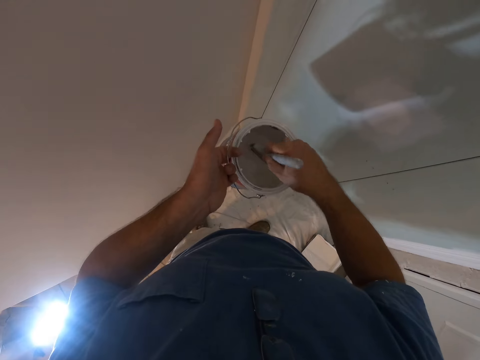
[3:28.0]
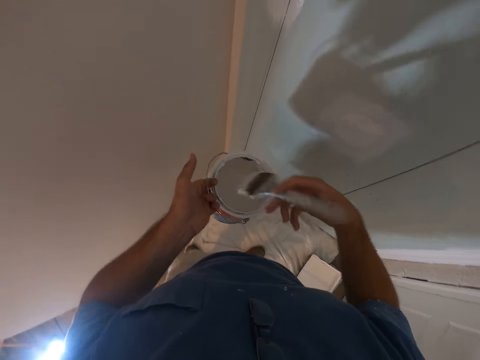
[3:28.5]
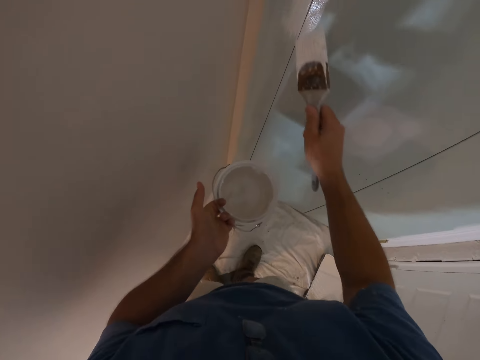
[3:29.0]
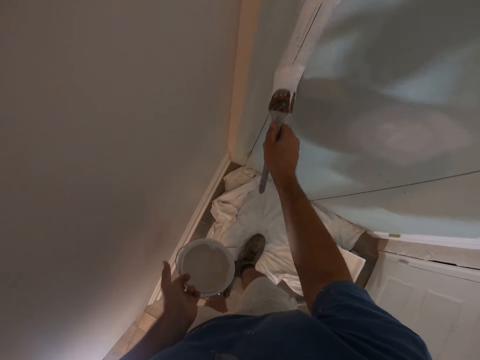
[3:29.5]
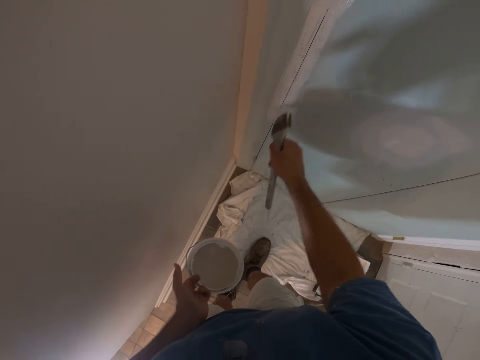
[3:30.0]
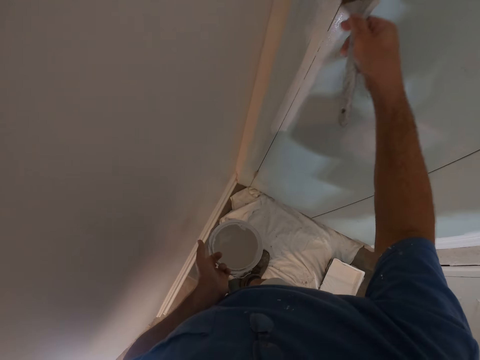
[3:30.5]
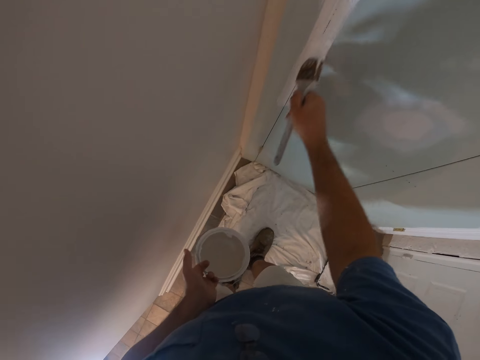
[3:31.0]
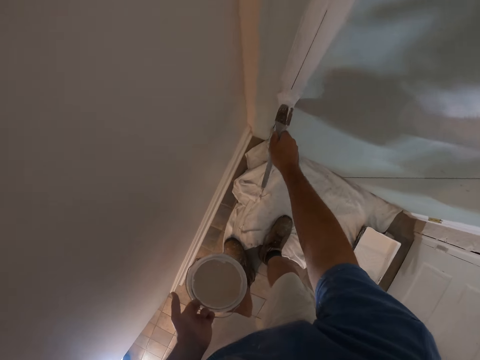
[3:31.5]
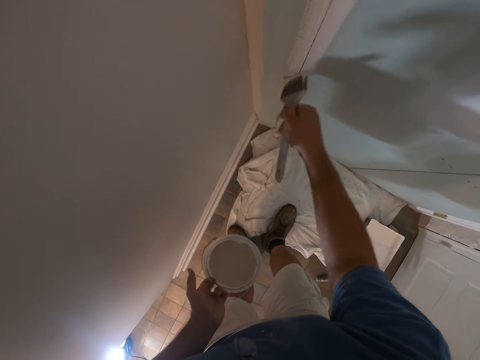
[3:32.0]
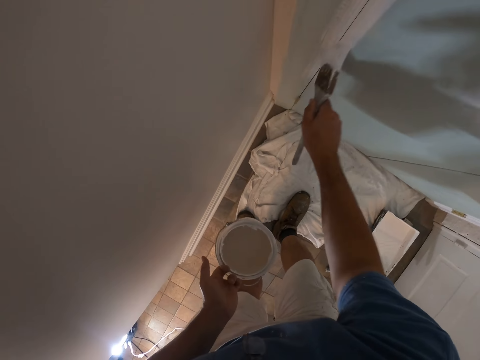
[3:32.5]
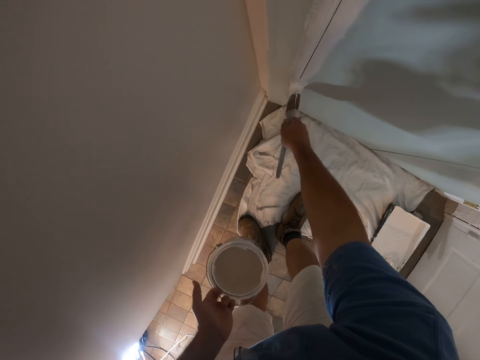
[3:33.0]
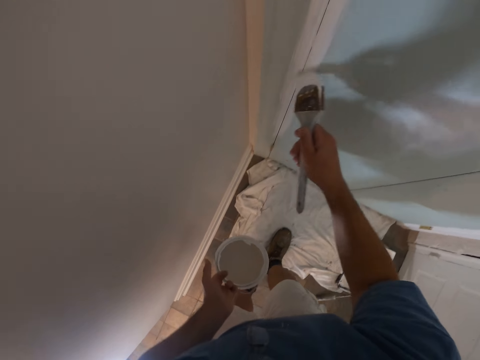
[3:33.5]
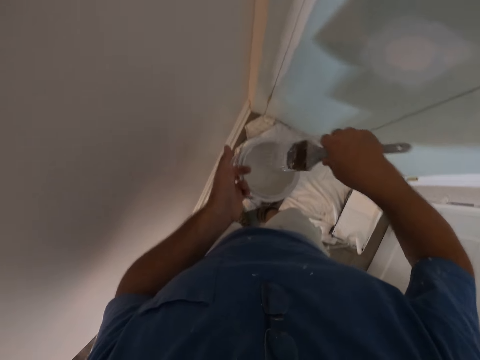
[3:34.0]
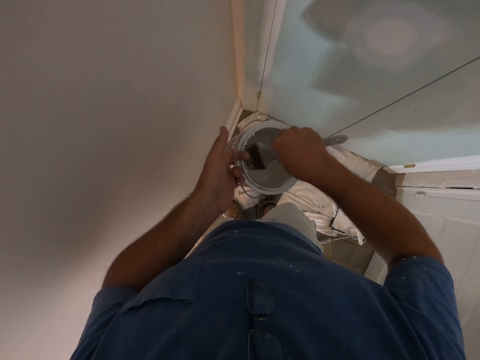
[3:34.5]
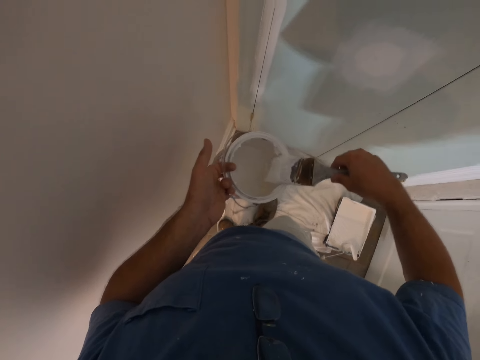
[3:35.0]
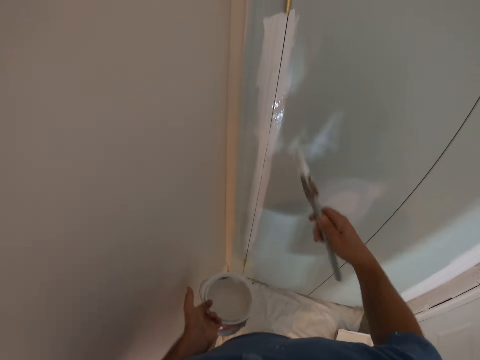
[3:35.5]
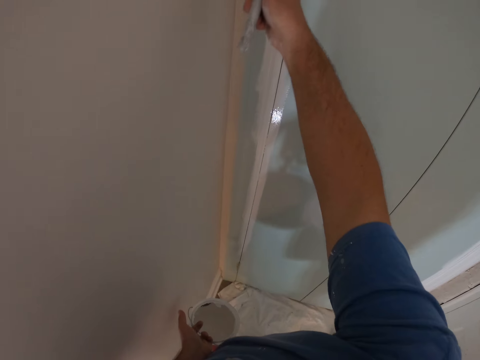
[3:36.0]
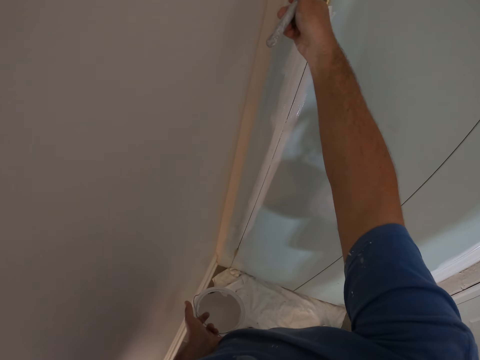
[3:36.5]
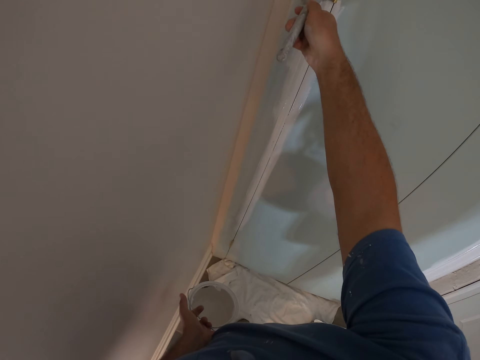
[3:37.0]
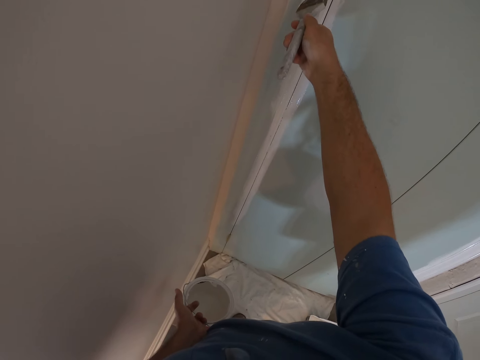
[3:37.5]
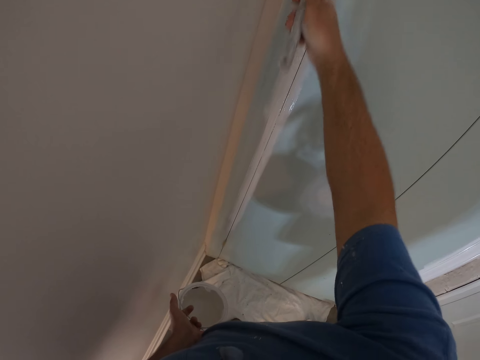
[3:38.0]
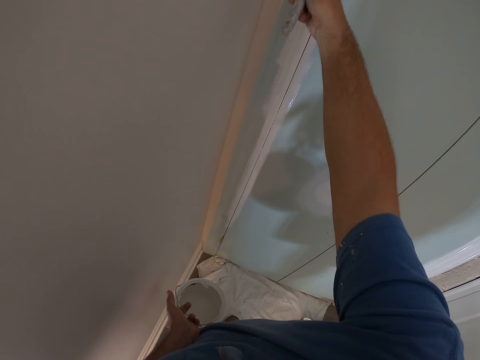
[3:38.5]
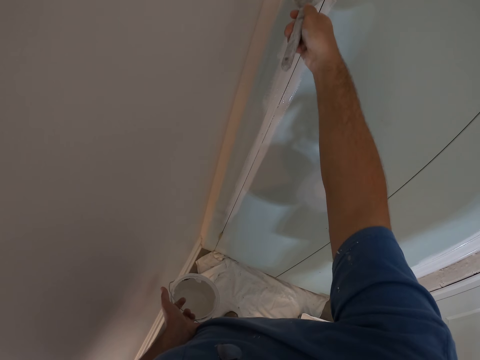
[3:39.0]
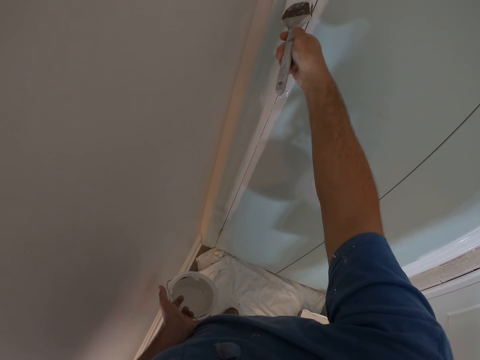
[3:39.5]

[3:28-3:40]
The camera wearer scoops up paint with the paint brush from the paint can. They paint a door frame with the paint brush. They scoop up paint with the paint brush from the paint can. They paint the door frame with the paint brush.

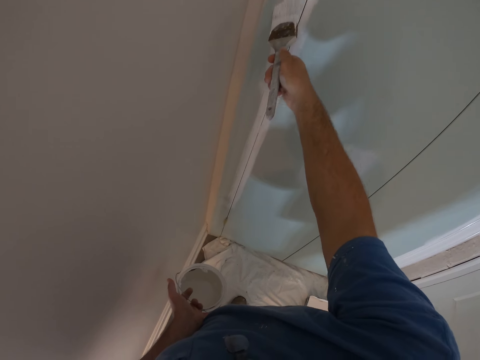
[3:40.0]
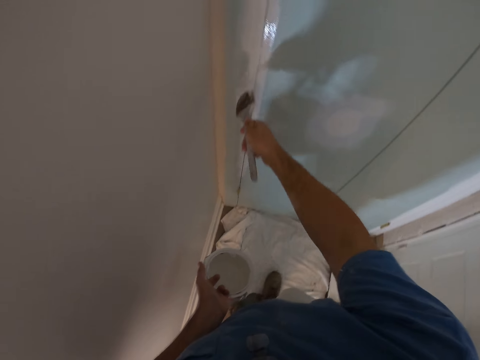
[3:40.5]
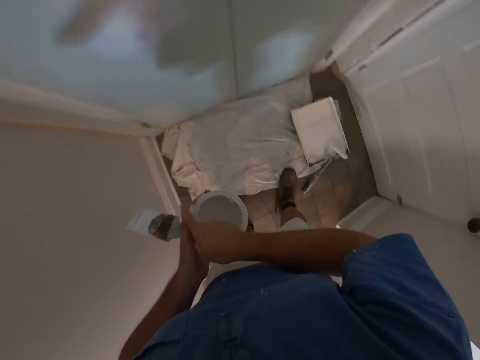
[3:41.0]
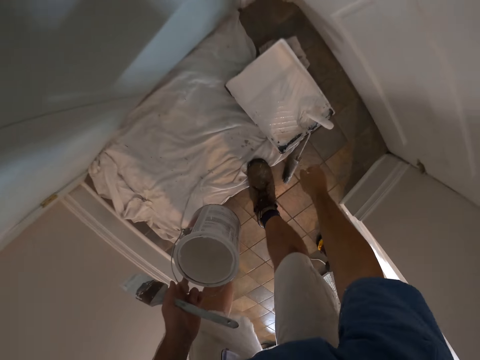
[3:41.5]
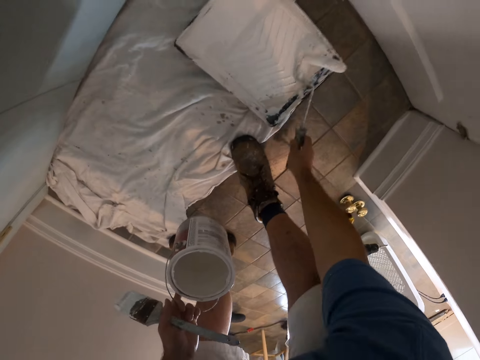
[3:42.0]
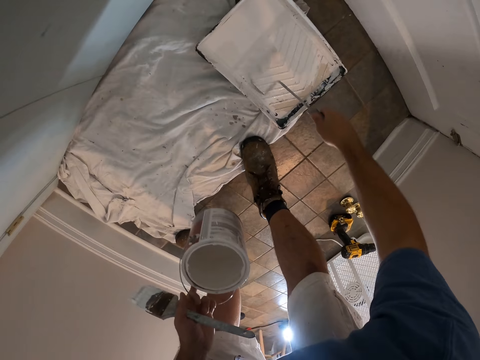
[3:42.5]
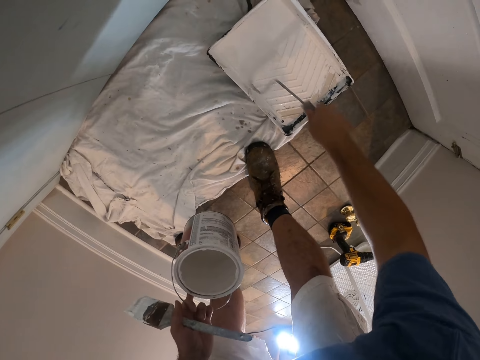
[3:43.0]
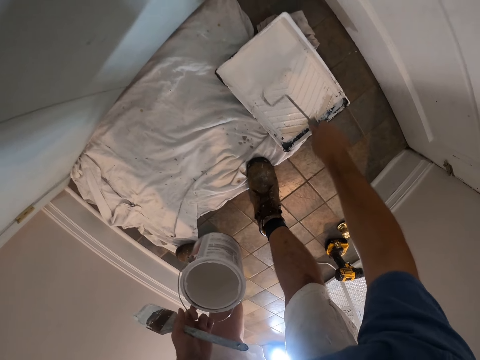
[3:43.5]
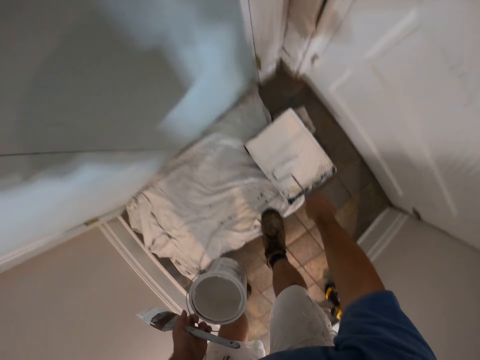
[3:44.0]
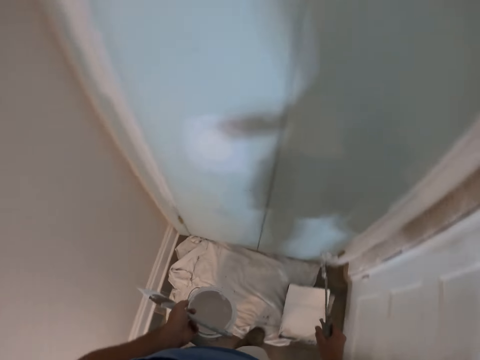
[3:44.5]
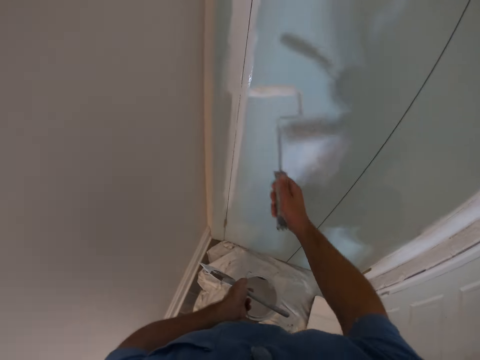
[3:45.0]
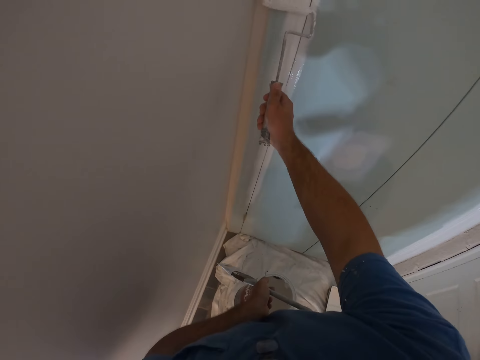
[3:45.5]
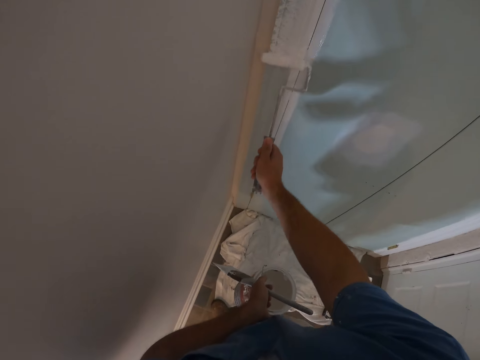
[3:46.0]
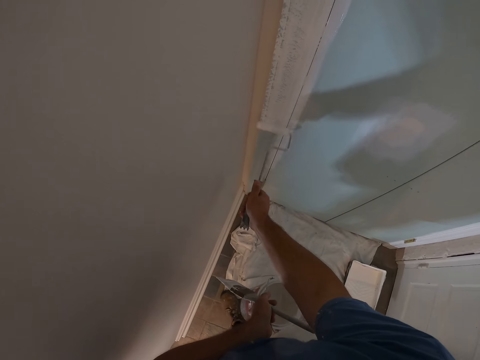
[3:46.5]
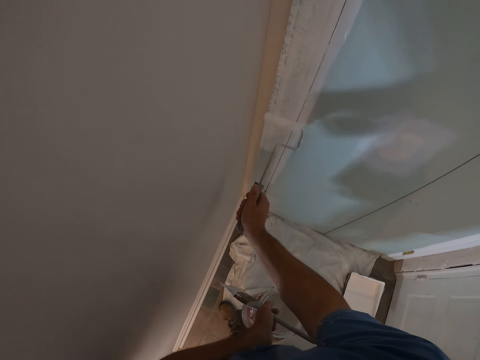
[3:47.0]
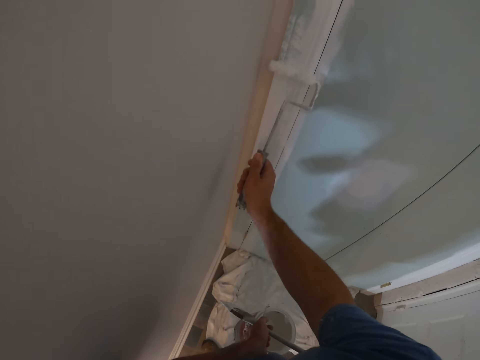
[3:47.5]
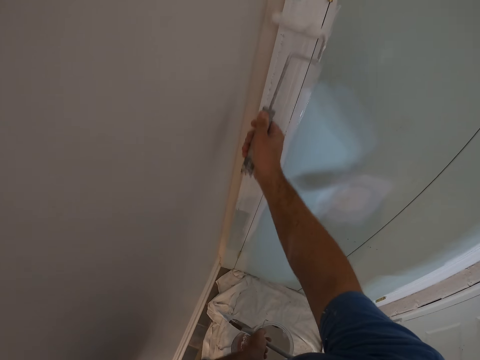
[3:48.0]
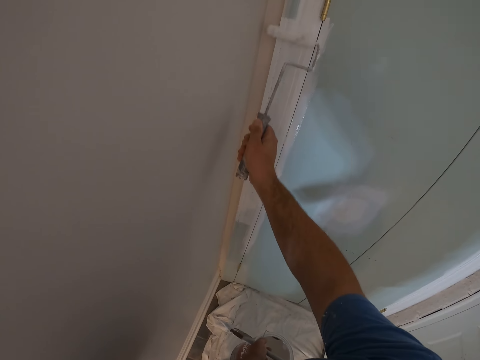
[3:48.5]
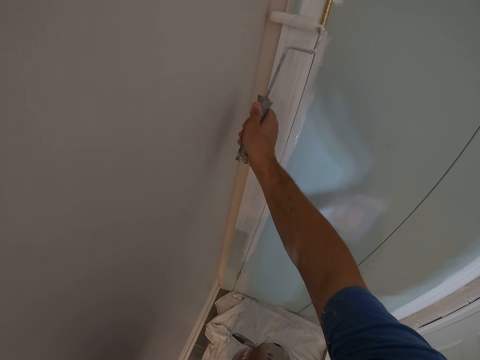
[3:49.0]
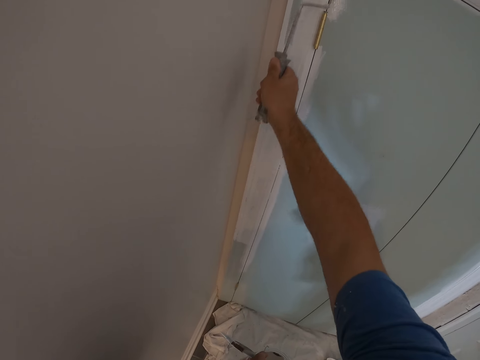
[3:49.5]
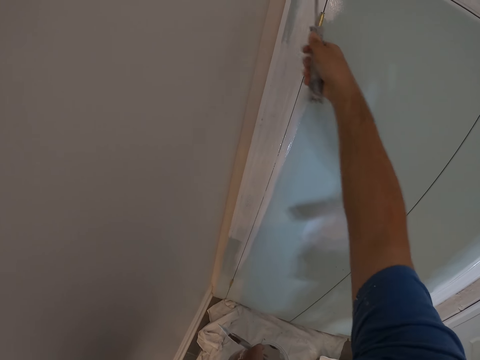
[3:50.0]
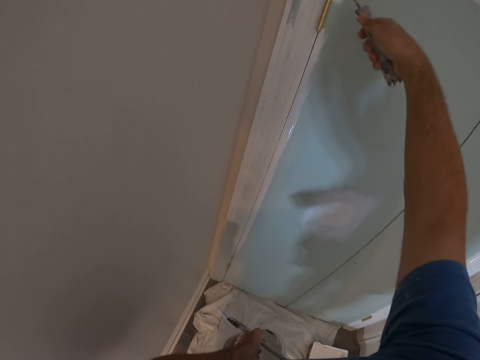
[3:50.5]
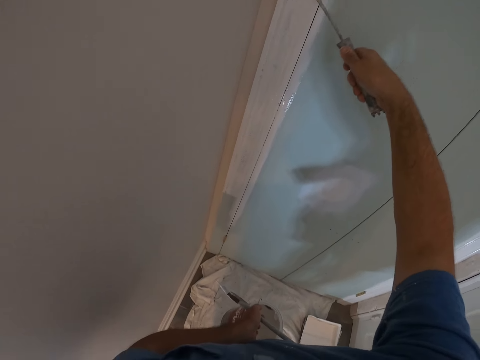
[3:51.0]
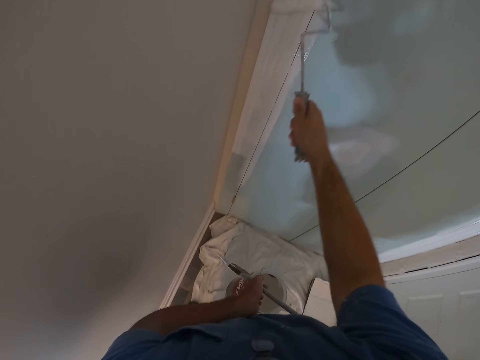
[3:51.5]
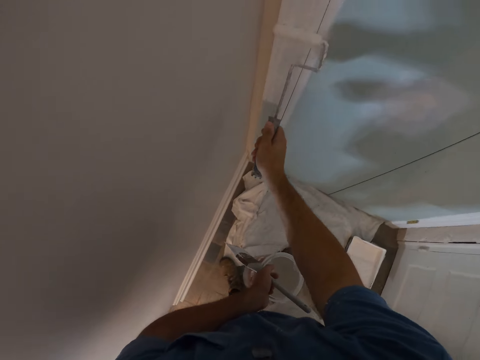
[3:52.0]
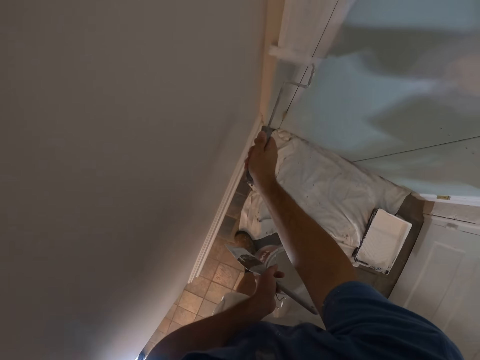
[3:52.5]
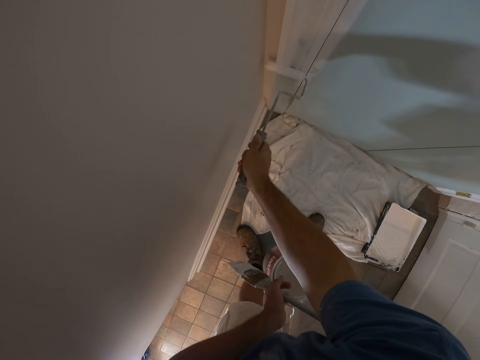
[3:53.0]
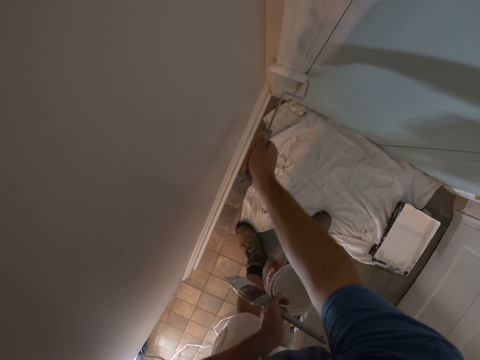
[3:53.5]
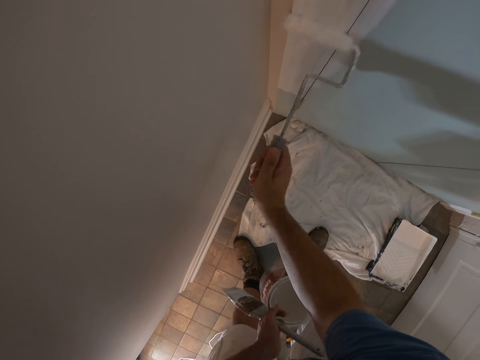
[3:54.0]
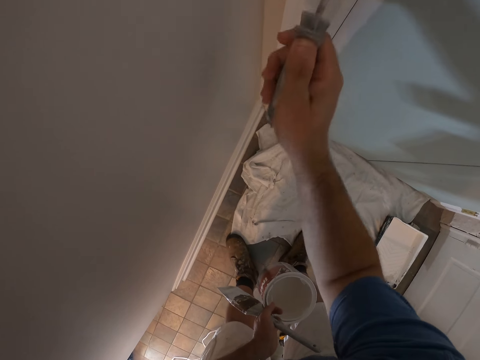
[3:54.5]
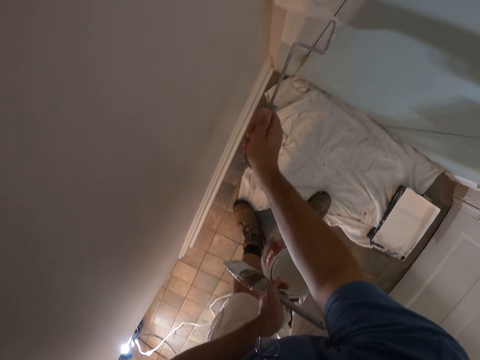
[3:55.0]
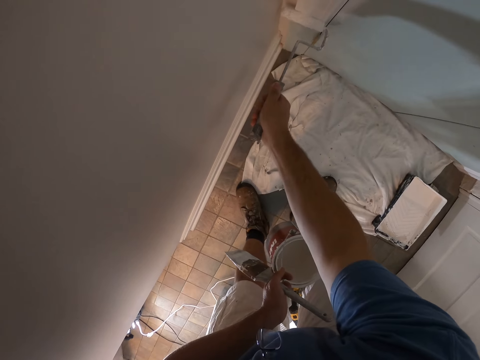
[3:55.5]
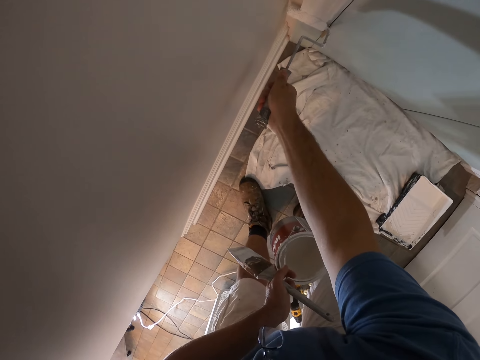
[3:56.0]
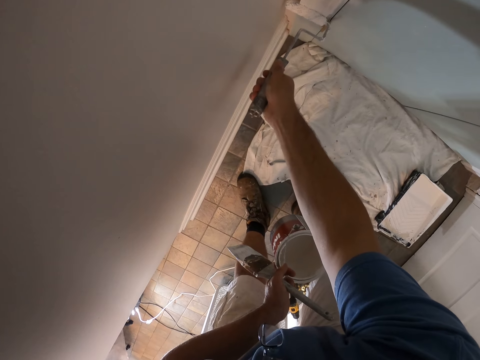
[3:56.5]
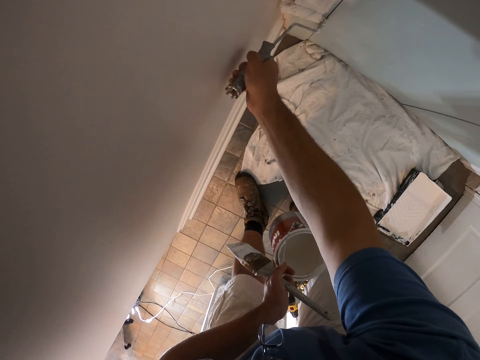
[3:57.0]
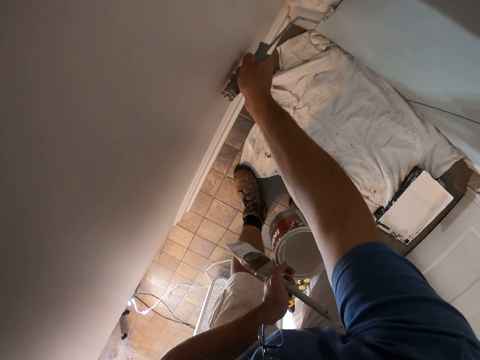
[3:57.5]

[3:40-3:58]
The camera wearer passes the paint brush to his left hand. He picks up the paint roller from the paint tray with his right hand. He scoops up paint with the paint roller from the tray. He paints a door frame with the paint roller.
